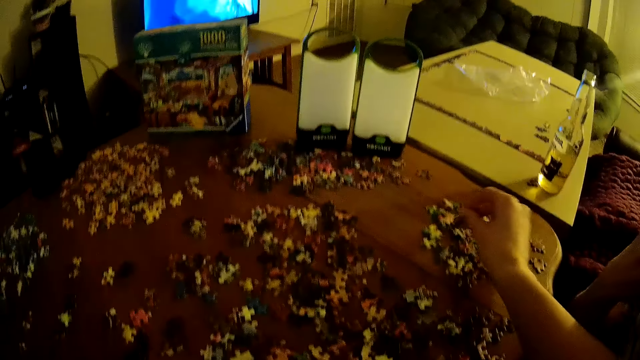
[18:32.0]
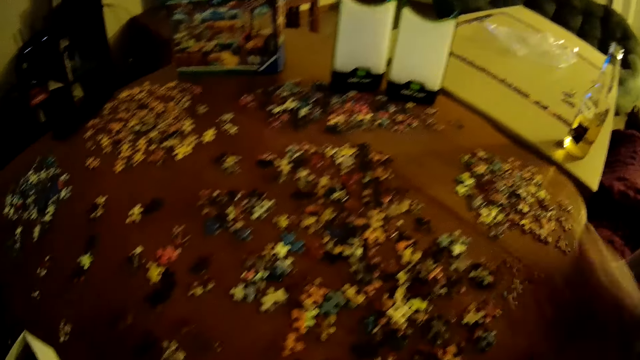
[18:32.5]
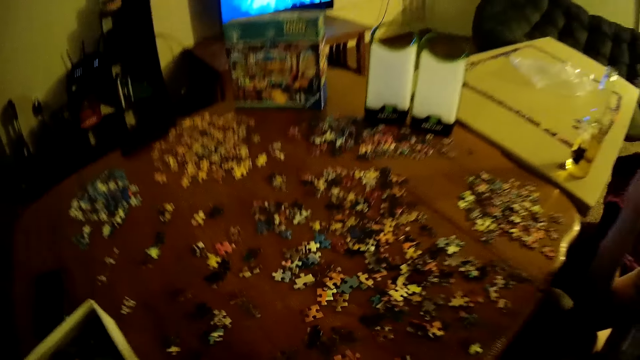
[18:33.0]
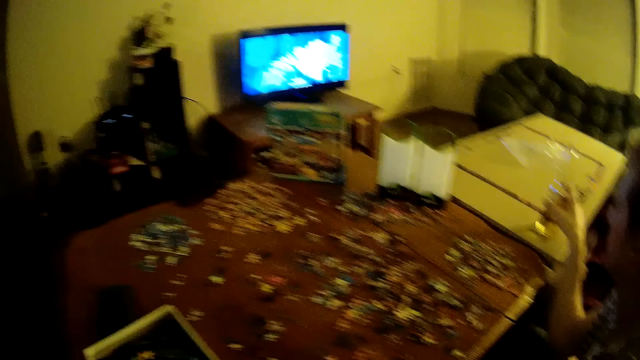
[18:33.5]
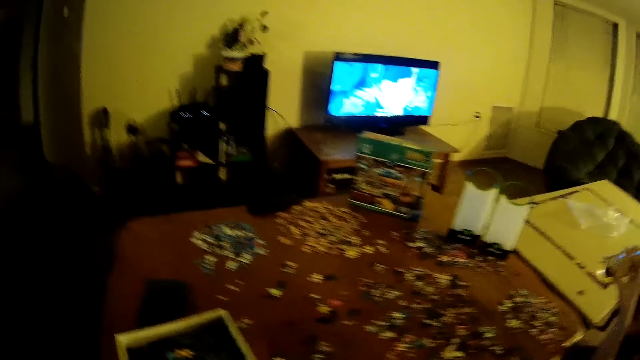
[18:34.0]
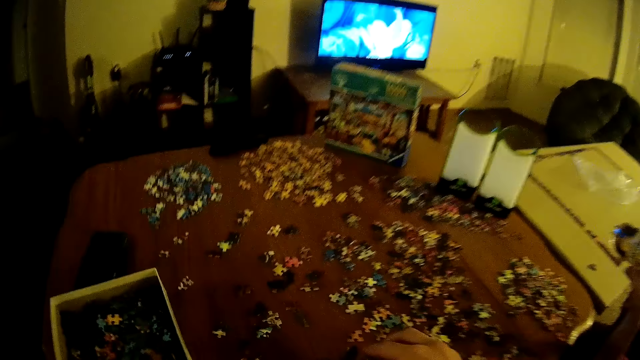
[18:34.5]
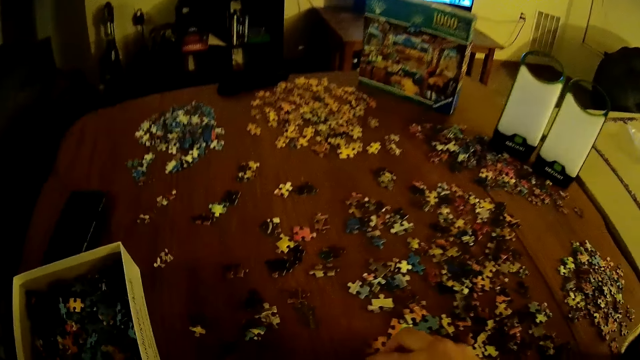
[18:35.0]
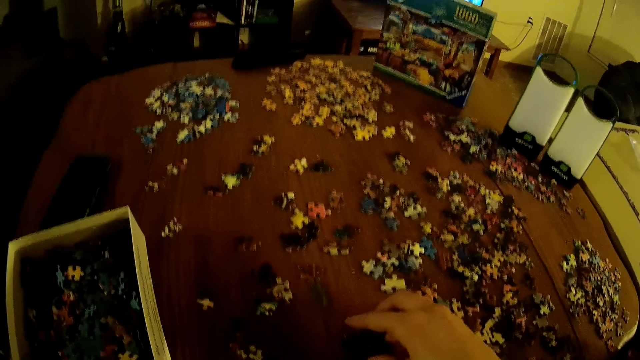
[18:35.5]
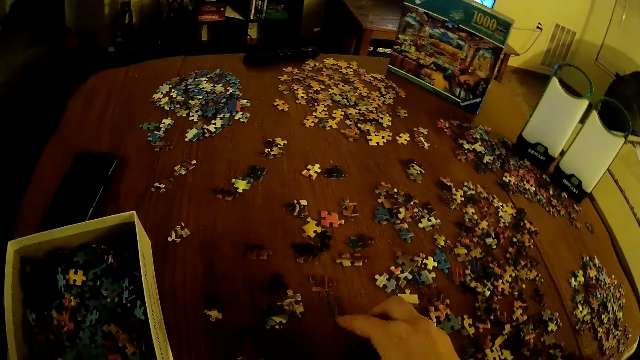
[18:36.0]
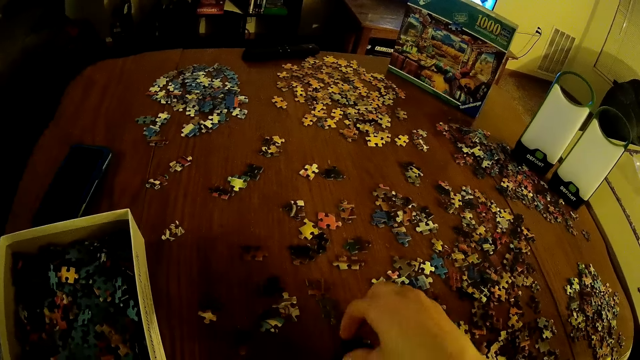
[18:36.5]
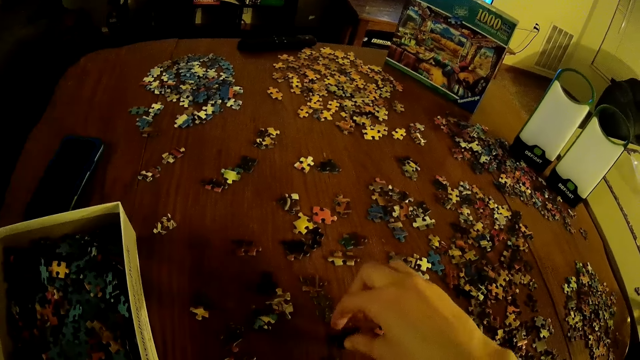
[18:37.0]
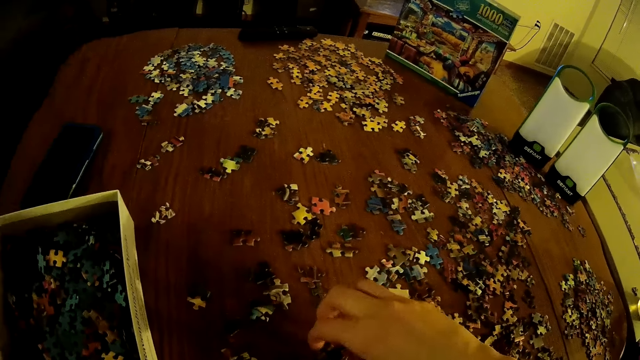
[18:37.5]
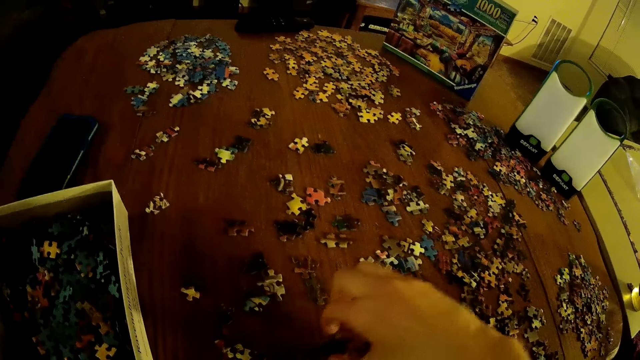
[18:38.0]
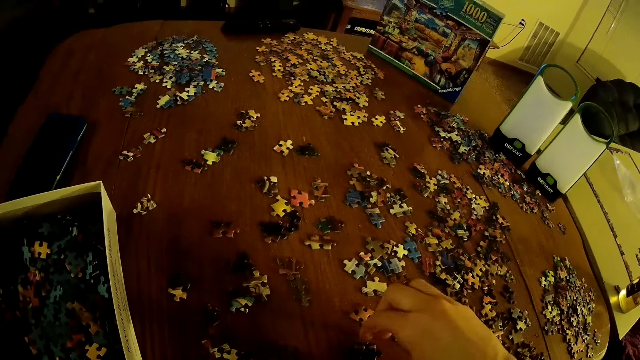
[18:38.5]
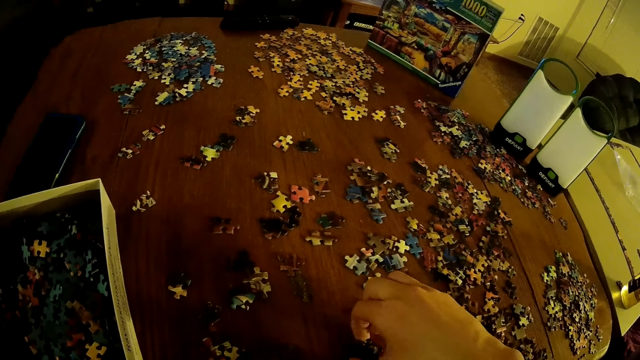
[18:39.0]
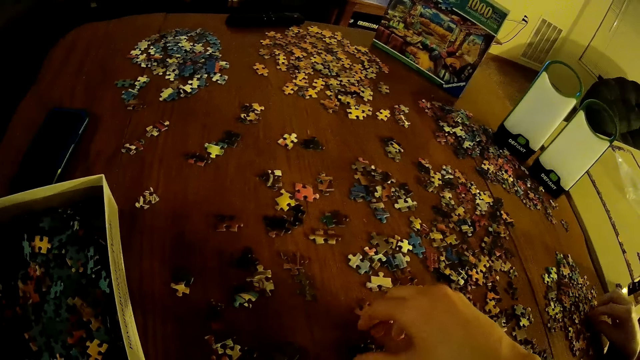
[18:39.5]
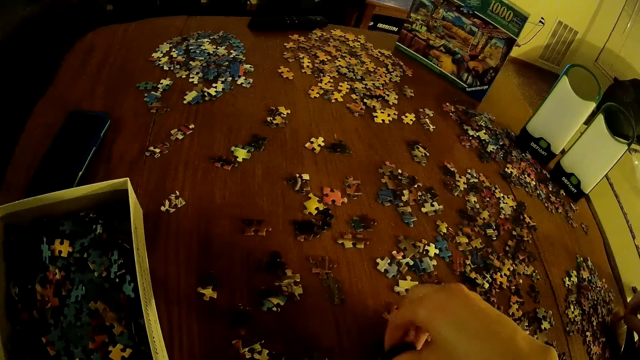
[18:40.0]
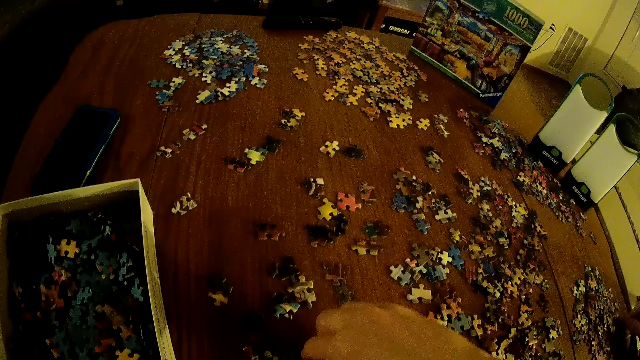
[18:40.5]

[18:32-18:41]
The camera wearer places down a playing card. A man assembles the jigsaw. The camera wearer assembles the jigsaw. The man drinks a drink. The camera wearer arranges playing cards on the table.

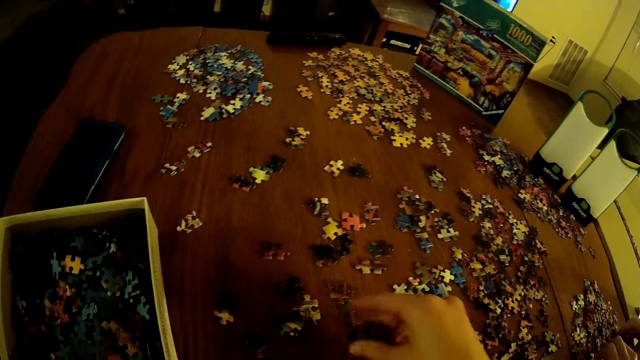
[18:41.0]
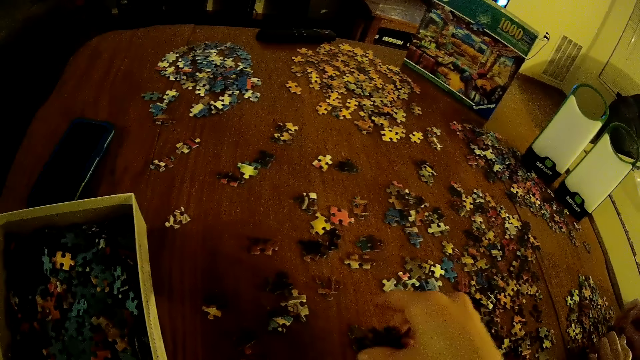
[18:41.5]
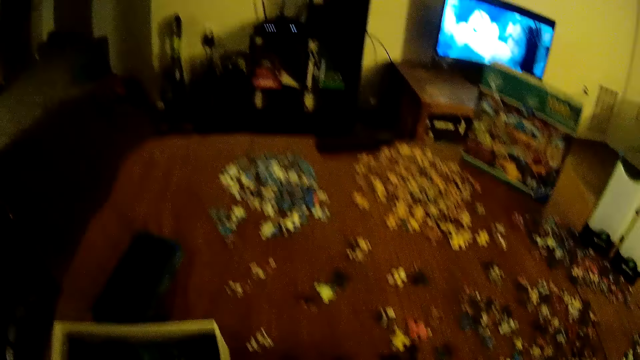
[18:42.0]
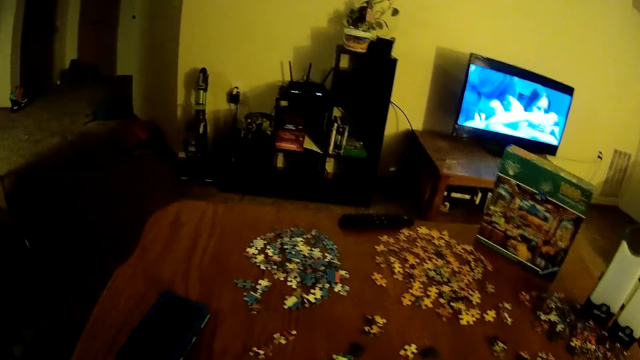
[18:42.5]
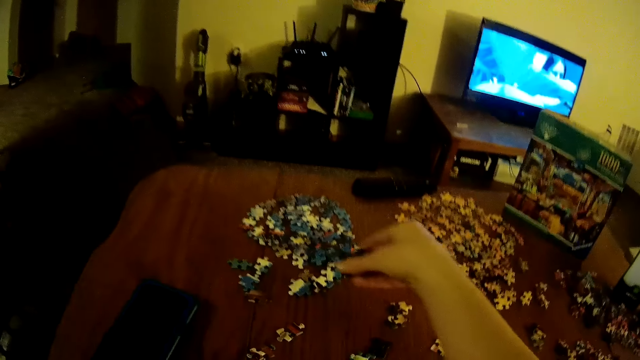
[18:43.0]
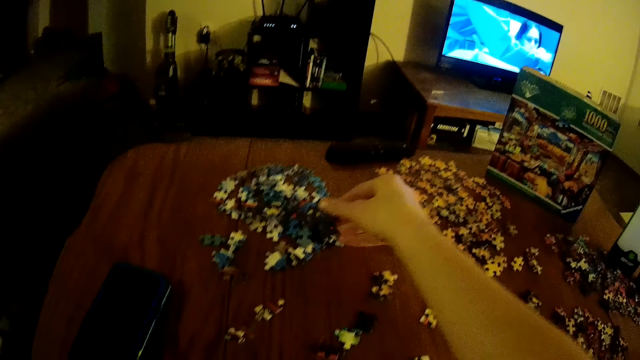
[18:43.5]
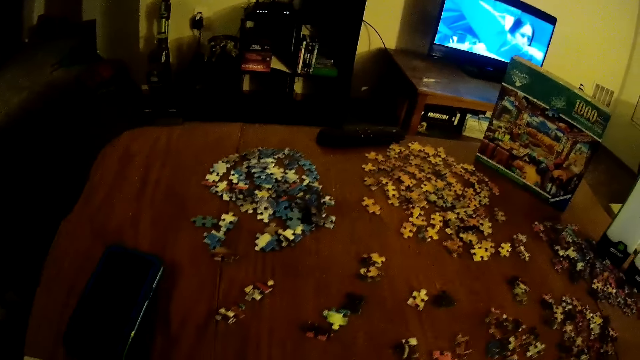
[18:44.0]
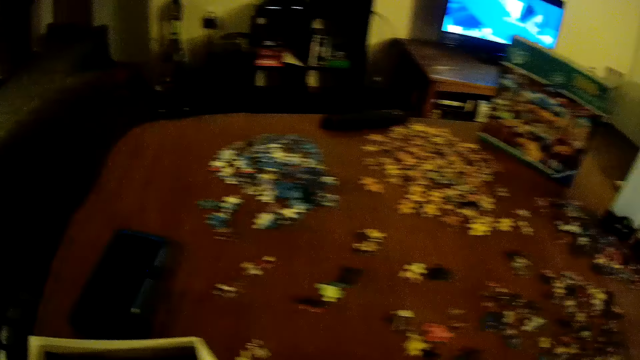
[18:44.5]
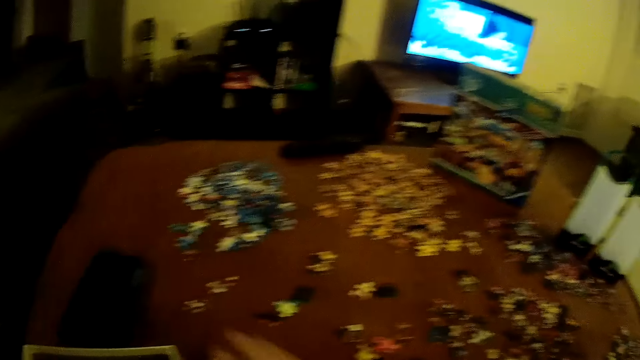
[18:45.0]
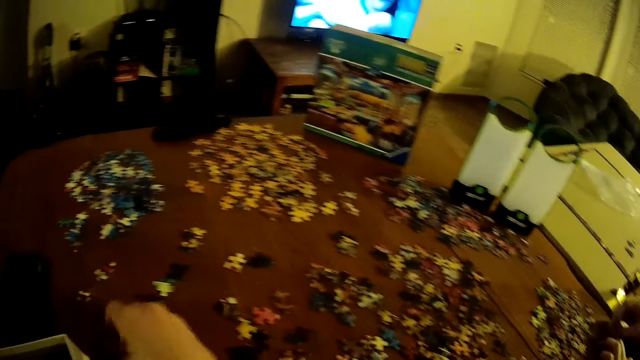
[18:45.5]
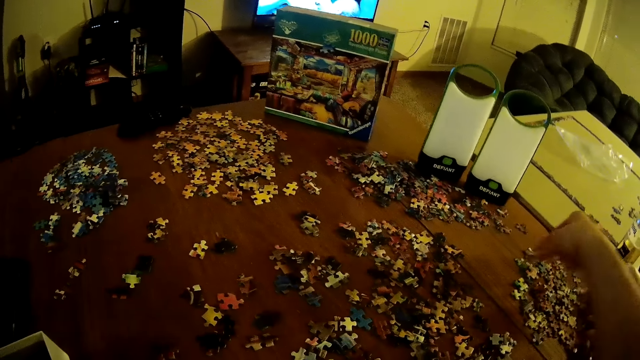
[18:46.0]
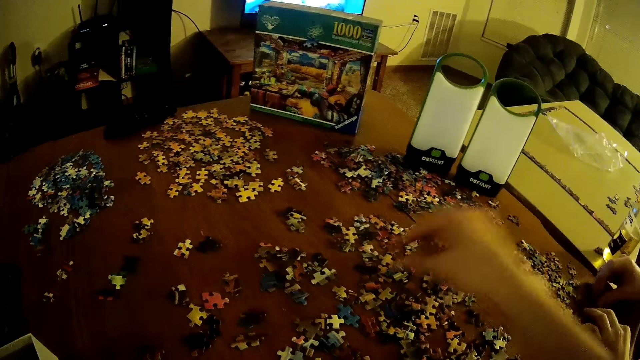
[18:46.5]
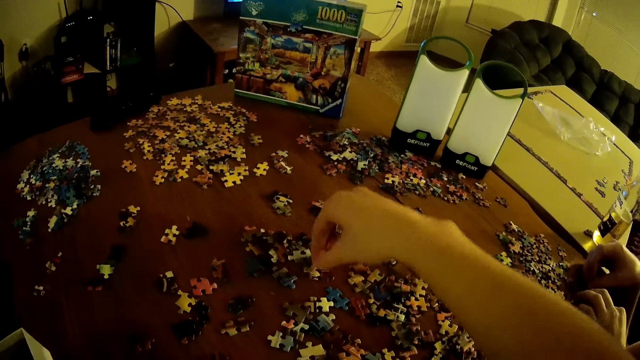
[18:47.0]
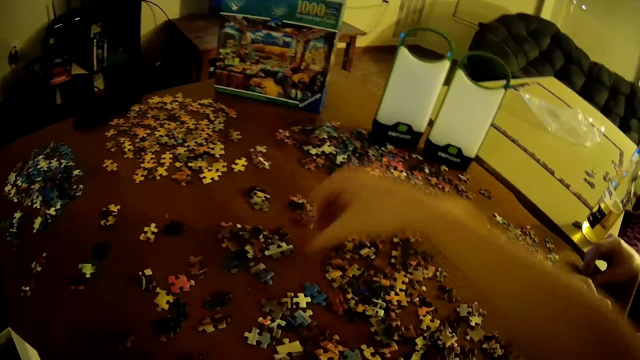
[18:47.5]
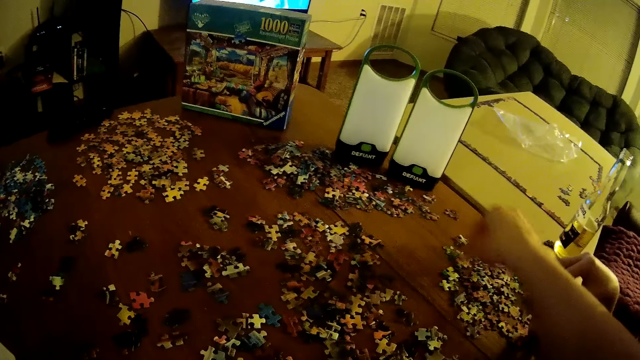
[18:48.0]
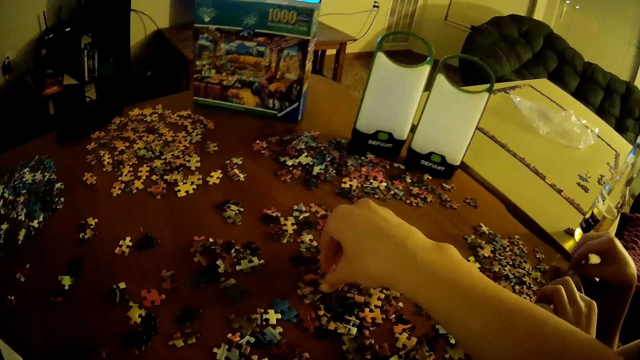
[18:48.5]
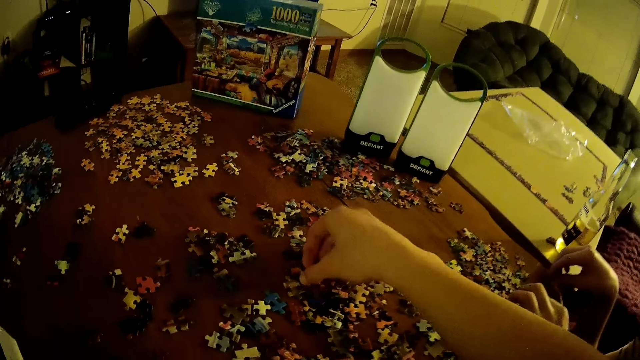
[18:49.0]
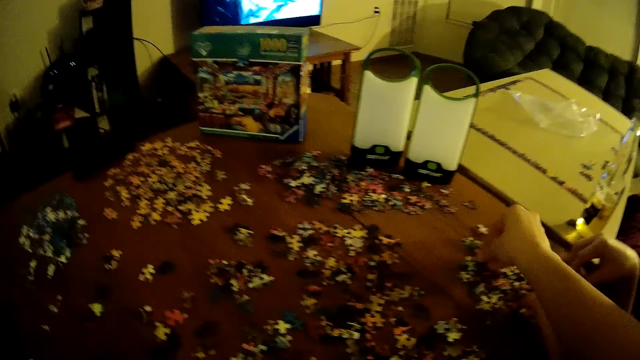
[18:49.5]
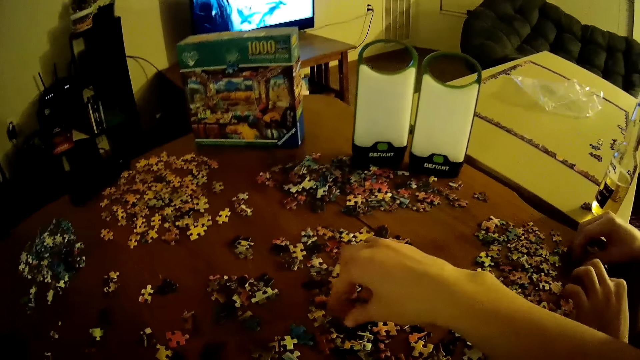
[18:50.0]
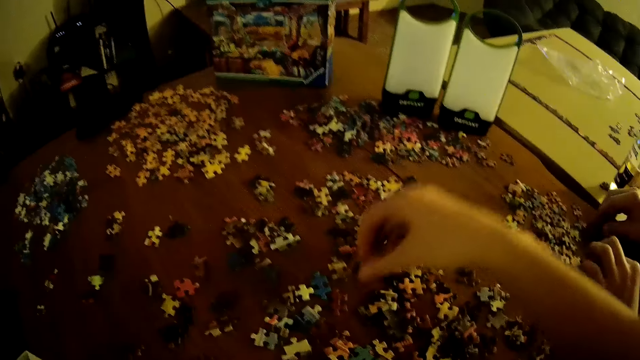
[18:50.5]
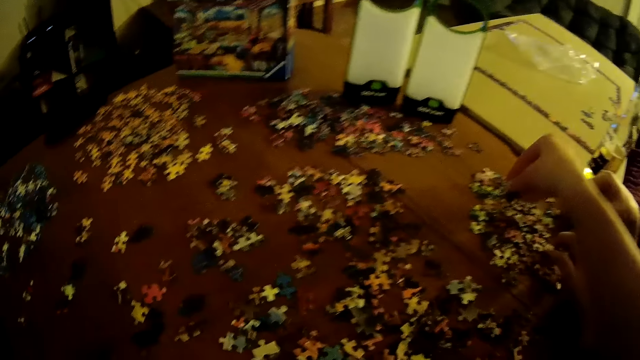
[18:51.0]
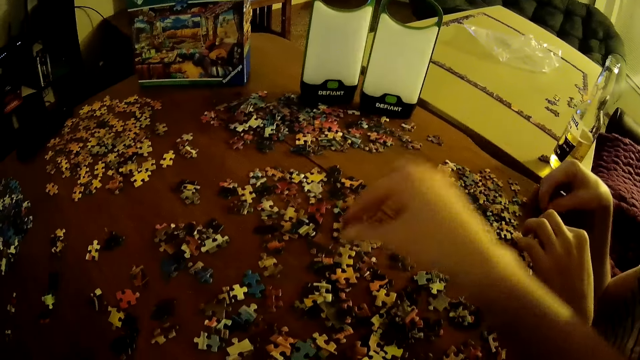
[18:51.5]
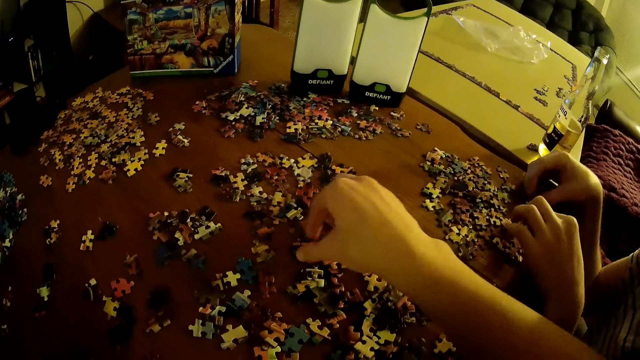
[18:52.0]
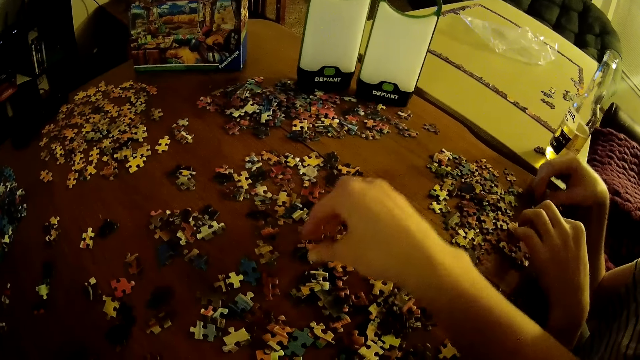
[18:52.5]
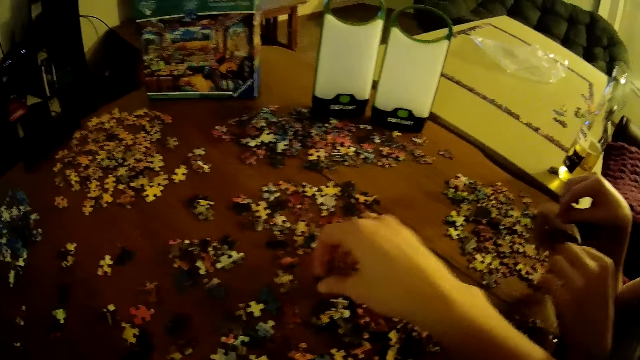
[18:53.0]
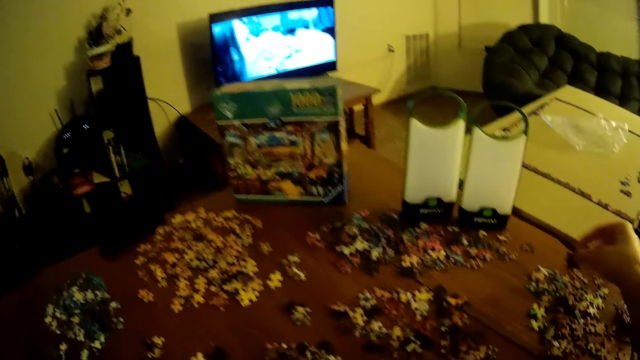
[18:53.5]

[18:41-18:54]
The camera wearer places playing cards on the table. They pick up a playing card. They place playing cards on the table. They pick up a playing card. They place playing cards on the table.
